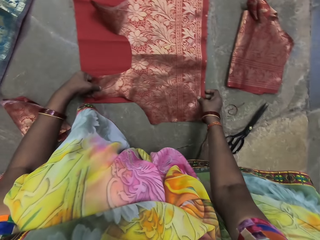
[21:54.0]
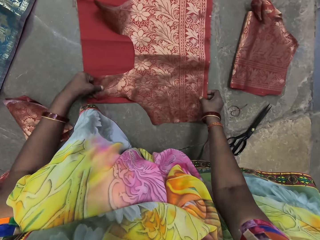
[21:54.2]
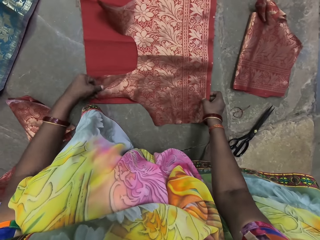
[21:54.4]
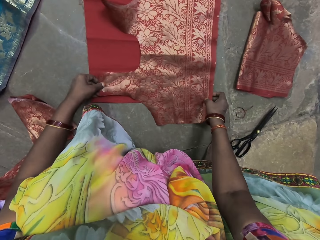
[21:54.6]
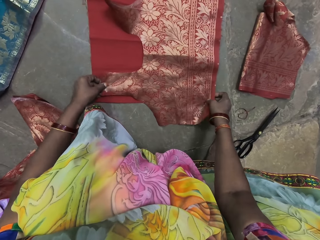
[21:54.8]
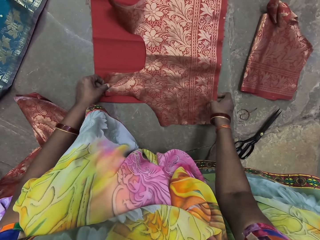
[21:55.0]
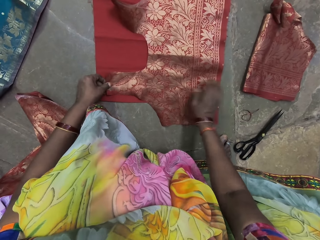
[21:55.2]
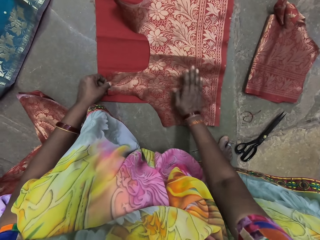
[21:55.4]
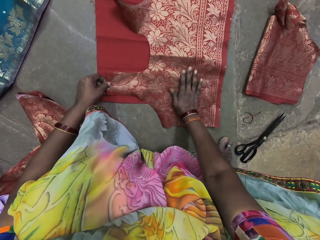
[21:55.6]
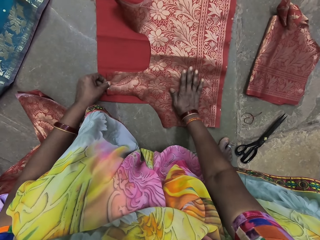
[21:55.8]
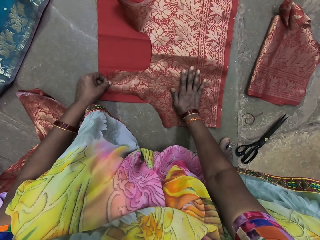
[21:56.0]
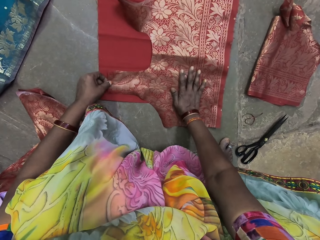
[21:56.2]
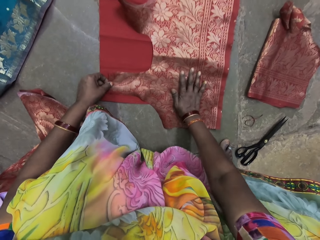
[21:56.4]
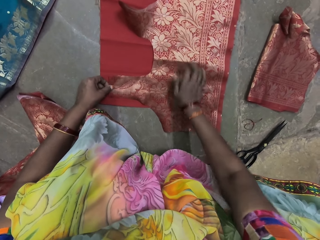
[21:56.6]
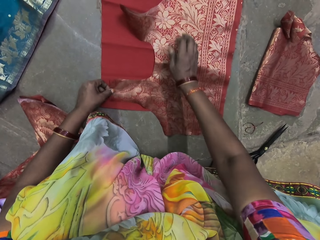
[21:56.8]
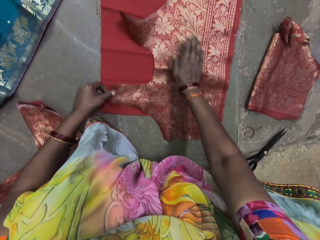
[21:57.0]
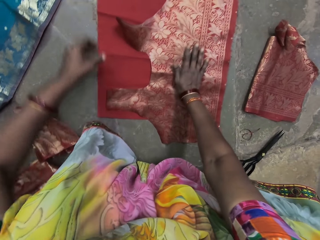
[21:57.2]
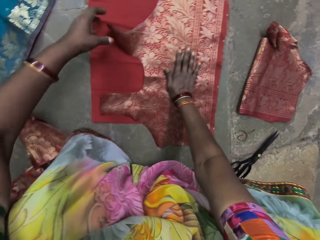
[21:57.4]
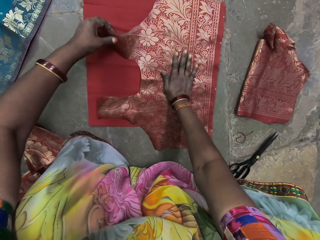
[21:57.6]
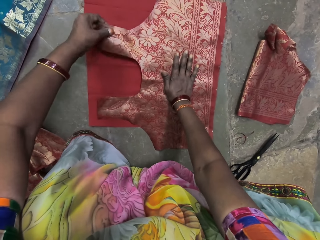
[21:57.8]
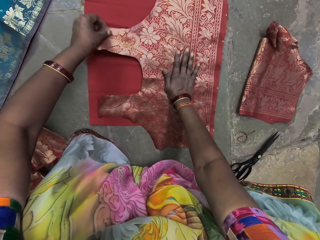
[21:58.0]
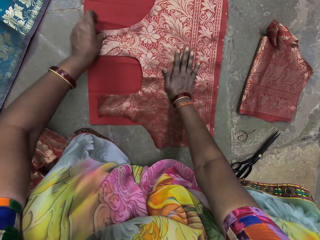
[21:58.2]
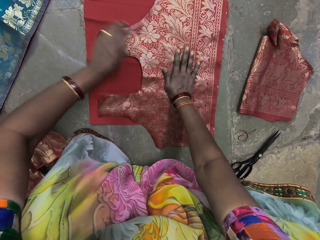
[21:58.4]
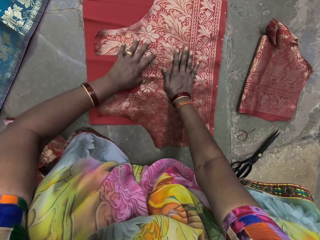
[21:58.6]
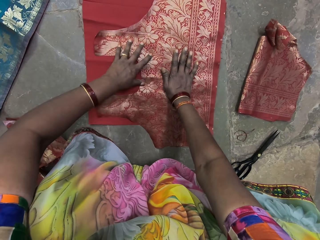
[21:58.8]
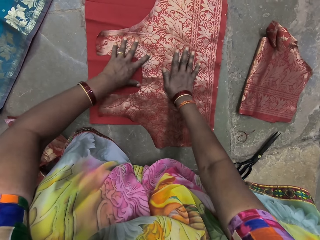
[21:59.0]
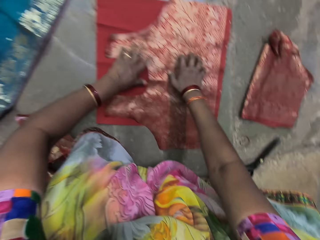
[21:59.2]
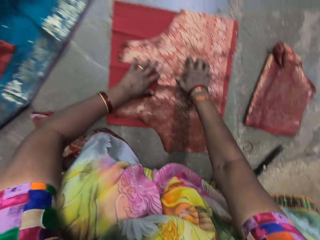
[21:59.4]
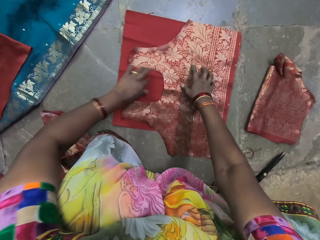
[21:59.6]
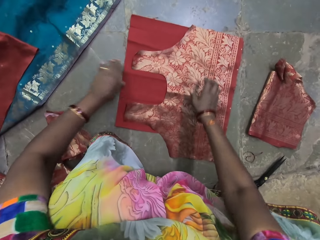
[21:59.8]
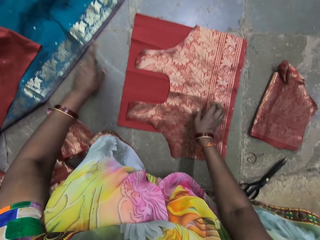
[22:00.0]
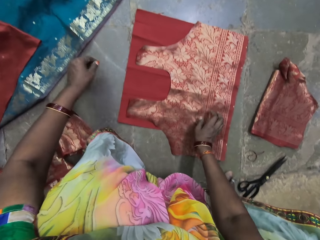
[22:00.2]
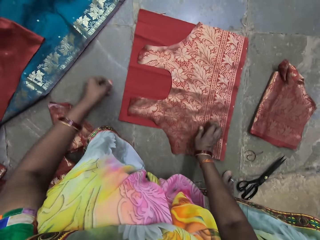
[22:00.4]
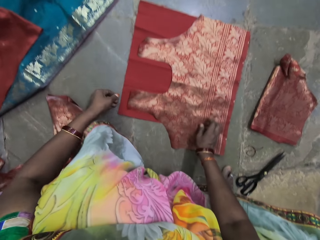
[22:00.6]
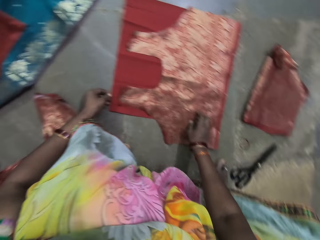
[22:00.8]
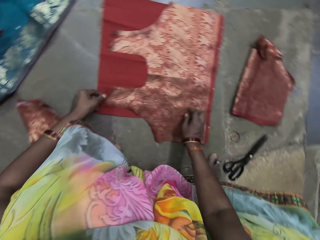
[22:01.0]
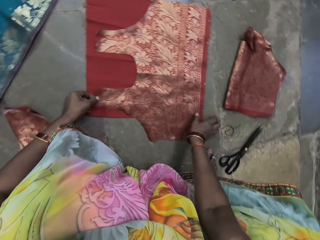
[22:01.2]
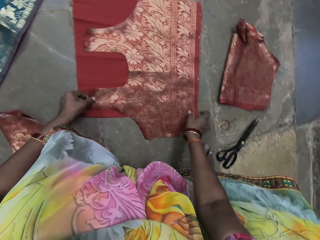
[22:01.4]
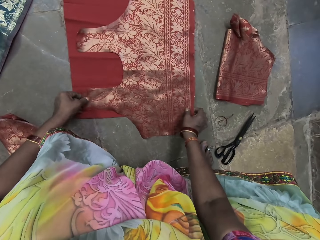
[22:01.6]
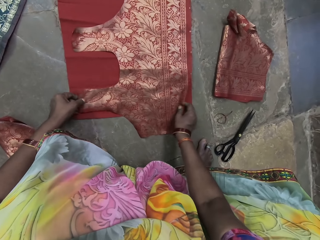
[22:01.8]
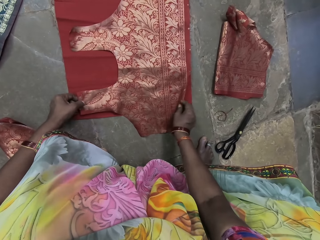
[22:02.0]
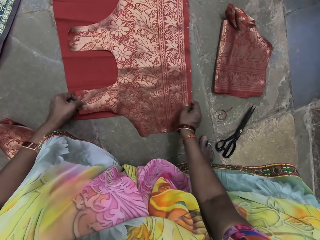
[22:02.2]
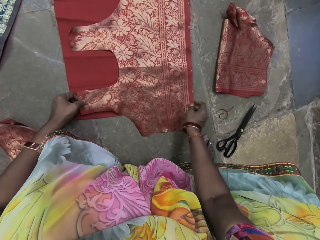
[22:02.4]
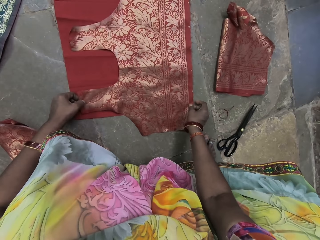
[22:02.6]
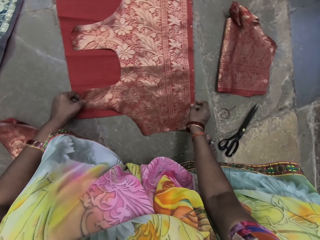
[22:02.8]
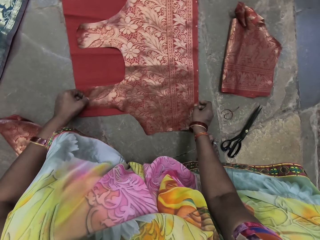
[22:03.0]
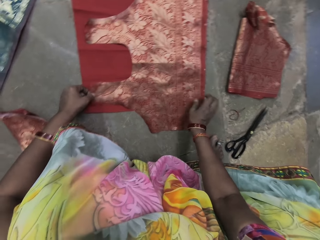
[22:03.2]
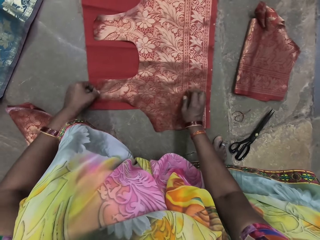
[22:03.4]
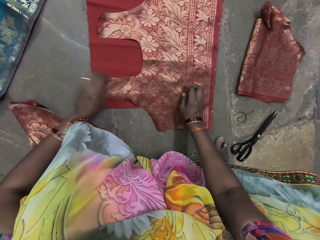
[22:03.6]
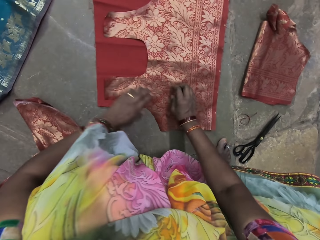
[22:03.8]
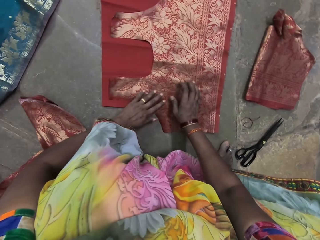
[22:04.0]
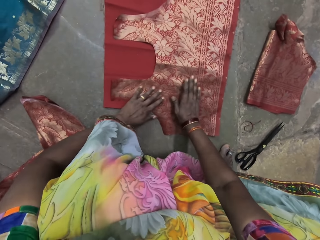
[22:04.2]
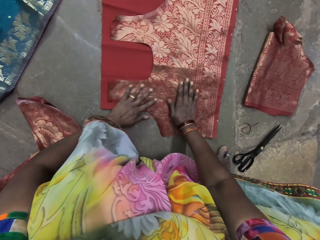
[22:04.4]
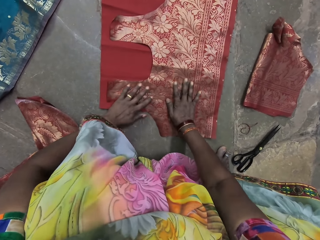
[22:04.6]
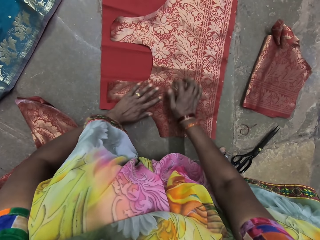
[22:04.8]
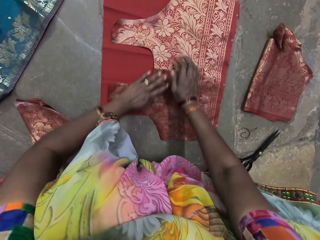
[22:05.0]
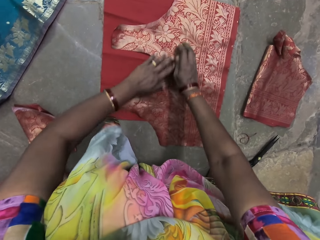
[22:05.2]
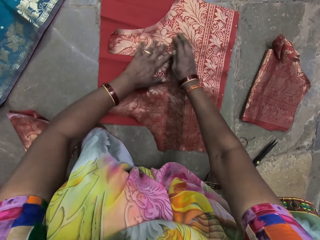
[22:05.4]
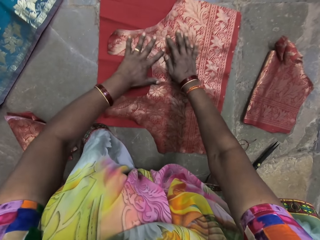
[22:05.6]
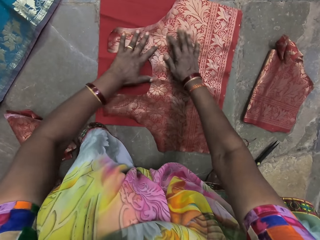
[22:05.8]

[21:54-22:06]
The camera wearer places her right hand on the fabric. She adjusts the fabric on the linen with her left hand. She interacts with the woman. She adjusts the fabric on the linen with her hands. She levels a cloth. She presses the fabric on the linen with her hands.

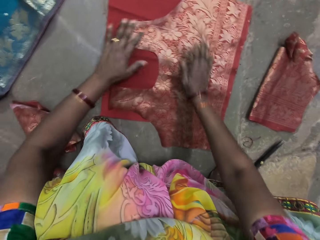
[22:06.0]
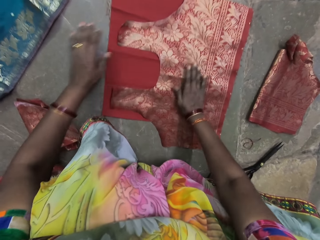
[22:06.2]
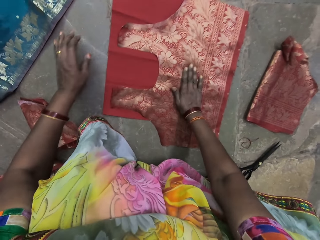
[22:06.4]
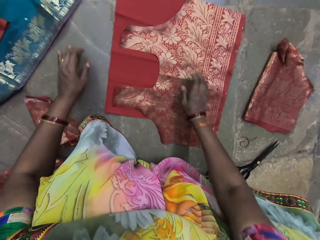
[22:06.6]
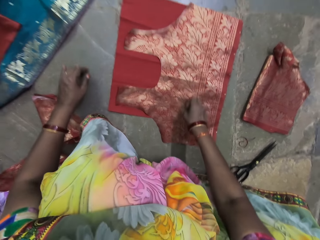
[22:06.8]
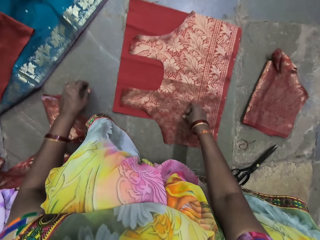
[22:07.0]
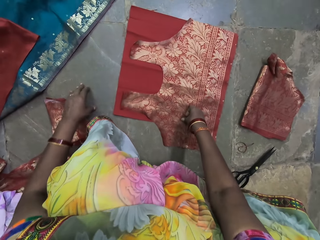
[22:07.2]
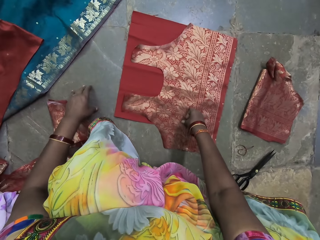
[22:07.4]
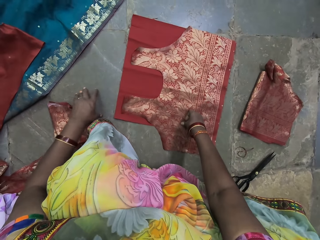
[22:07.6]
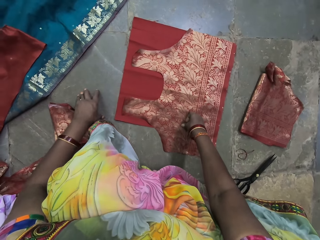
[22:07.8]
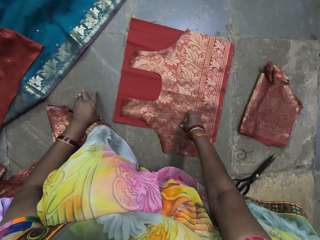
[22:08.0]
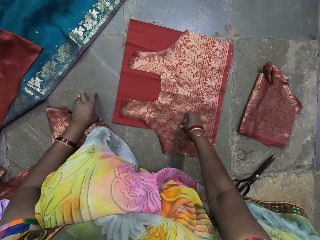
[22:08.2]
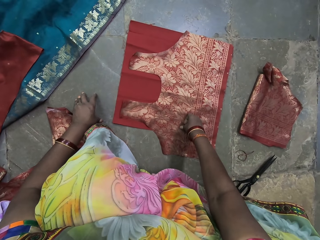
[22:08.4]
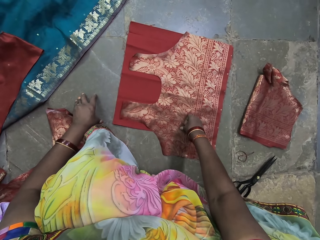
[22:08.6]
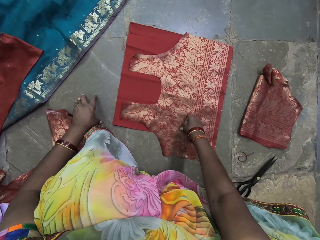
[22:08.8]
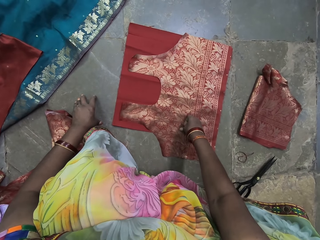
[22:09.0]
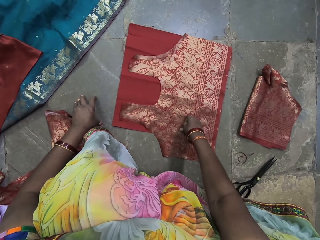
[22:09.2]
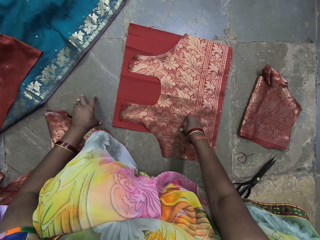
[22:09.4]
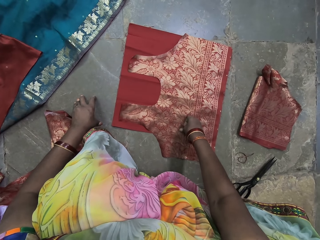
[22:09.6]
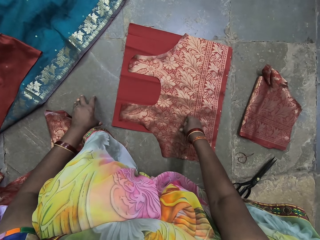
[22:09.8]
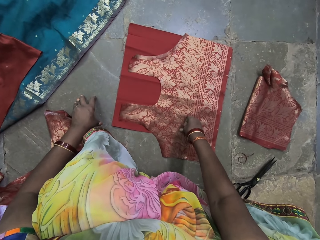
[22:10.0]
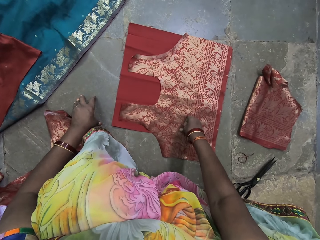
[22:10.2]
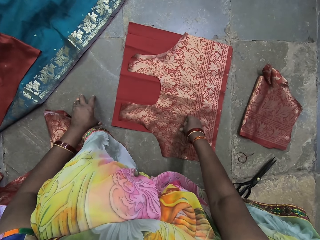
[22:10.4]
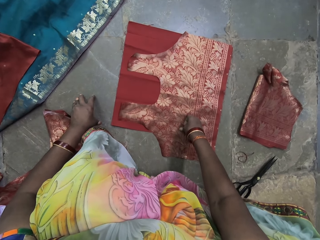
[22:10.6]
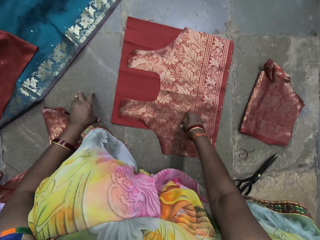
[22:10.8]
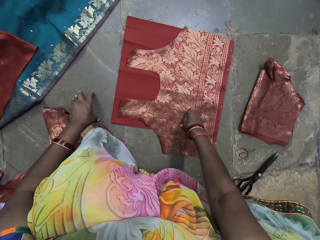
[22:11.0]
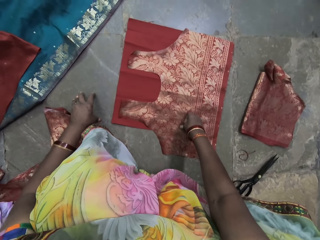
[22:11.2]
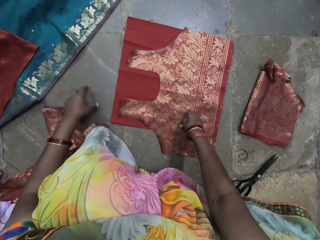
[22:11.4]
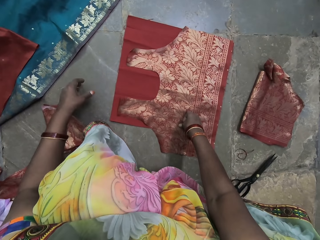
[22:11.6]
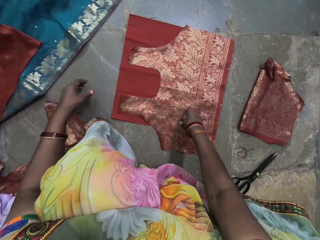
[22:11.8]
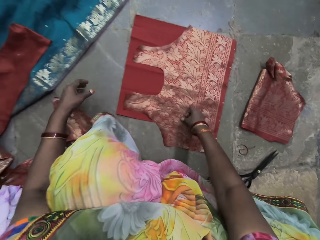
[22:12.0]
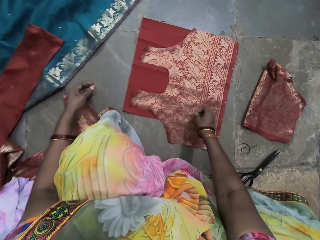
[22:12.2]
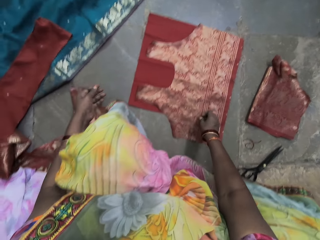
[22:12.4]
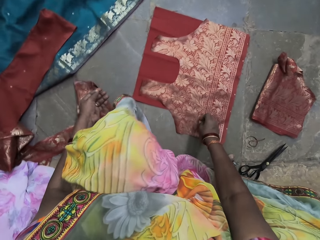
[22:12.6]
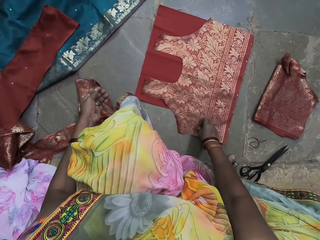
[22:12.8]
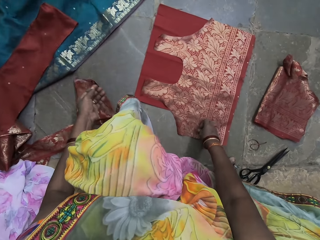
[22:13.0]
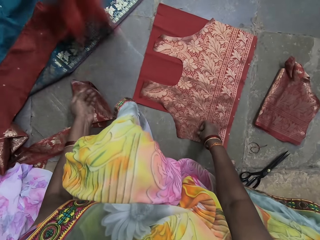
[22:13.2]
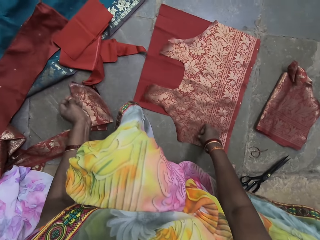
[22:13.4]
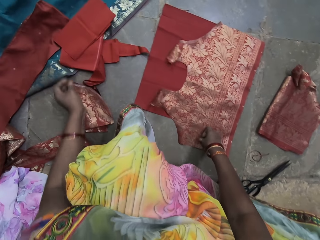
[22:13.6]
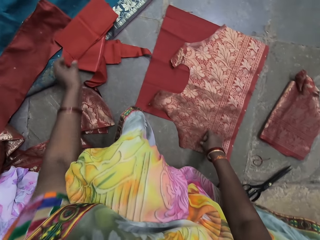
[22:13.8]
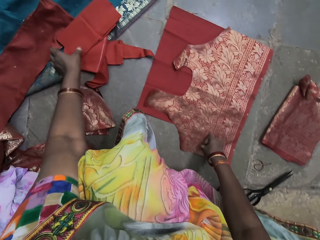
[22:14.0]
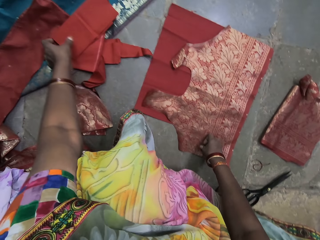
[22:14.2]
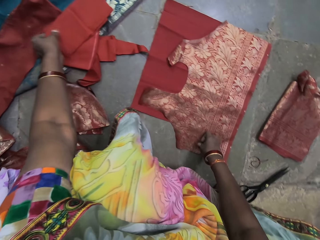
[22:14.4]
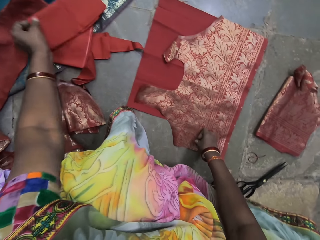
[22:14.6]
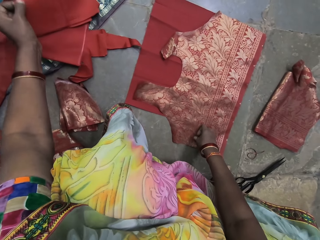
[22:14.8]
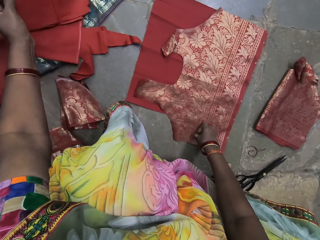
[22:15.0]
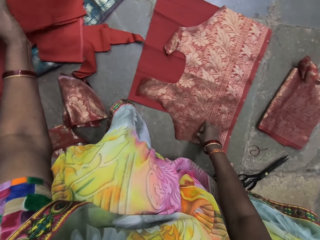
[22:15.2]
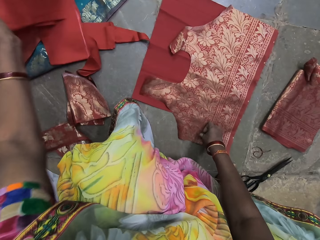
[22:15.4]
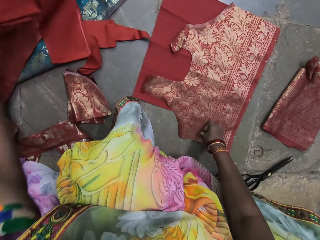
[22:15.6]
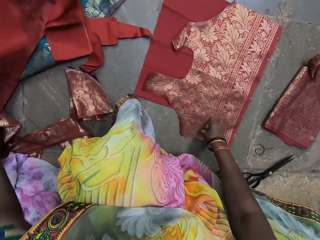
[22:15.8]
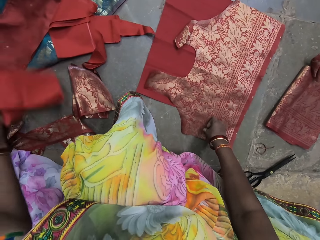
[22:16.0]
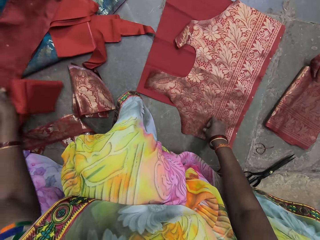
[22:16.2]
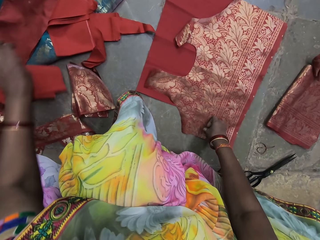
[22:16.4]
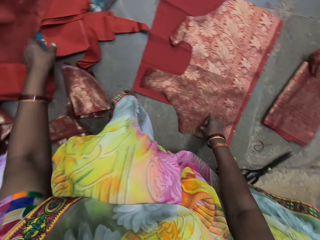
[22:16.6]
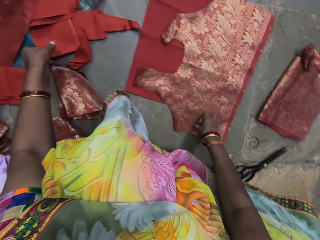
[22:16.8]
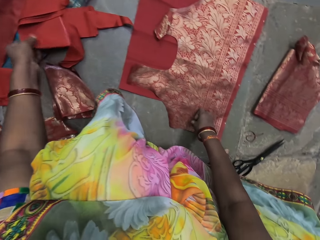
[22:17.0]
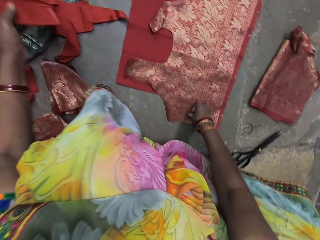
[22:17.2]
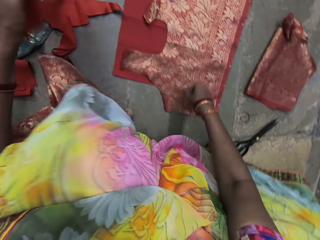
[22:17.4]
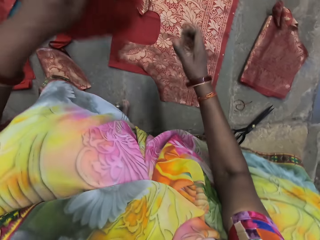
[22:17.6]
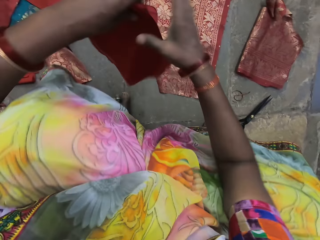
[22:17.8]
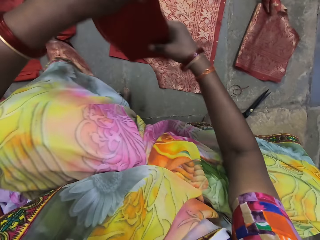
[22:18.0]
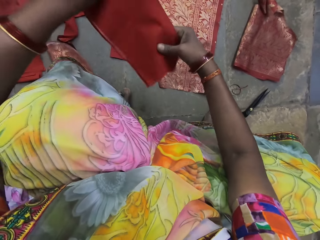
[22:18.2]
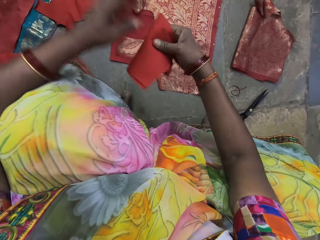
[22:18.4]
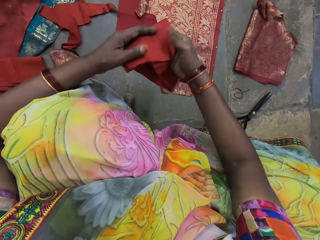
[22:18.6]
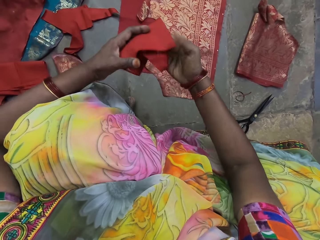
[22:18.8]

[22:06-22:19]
The camera wearer places her left hand on the floor. She looks around. A woman drops linens on the floor with her hands. The camera wearer picks up a linen from the floor with her left hand. She drops the linen on the floor with her left hand. She picks up two linens from the floor with her left hand. She takes the linens from her left hand with her right hand.
